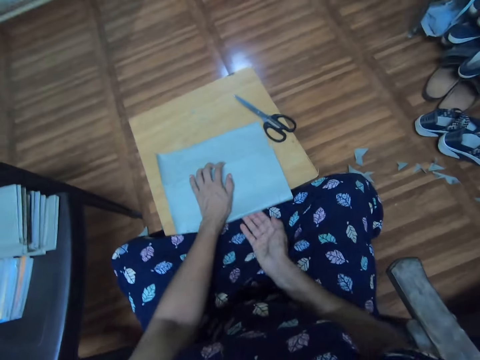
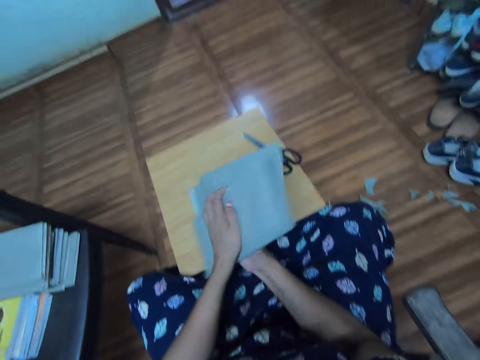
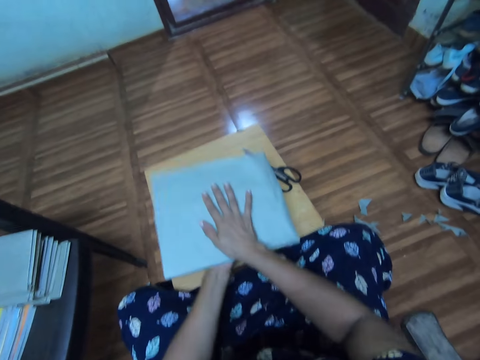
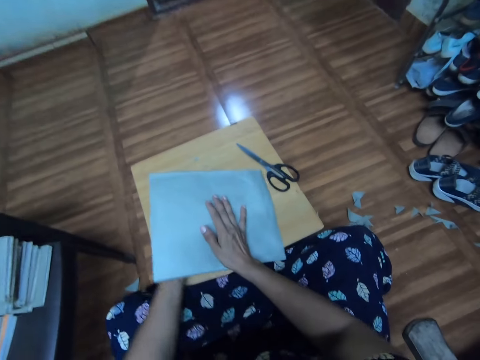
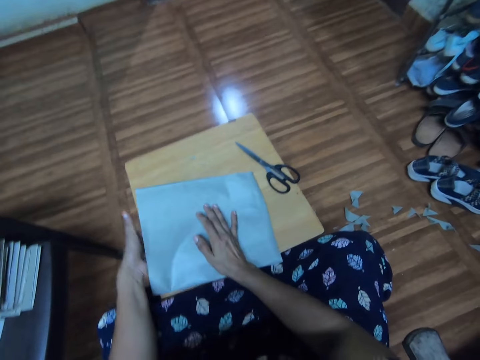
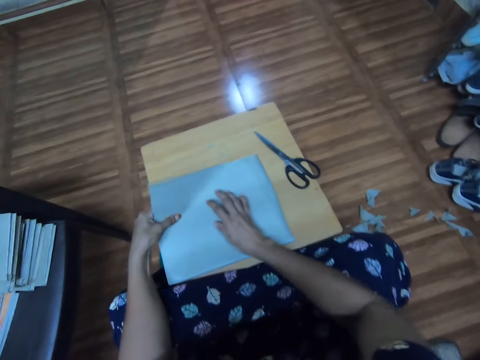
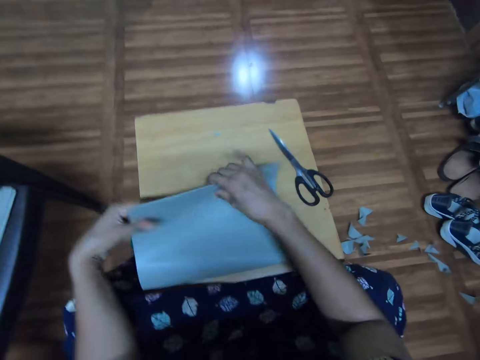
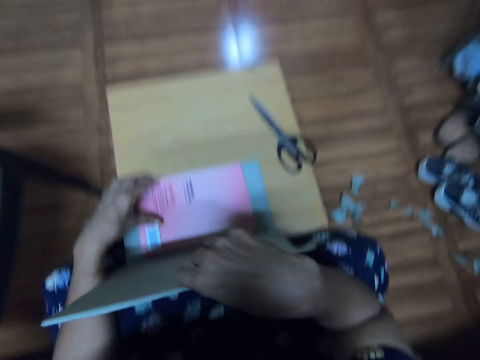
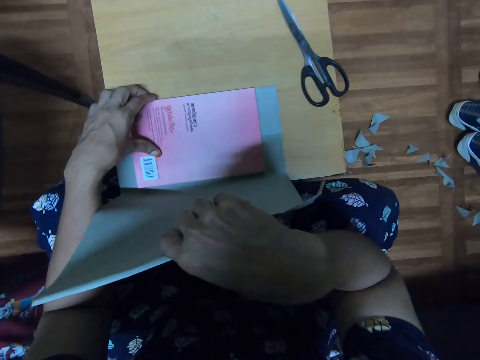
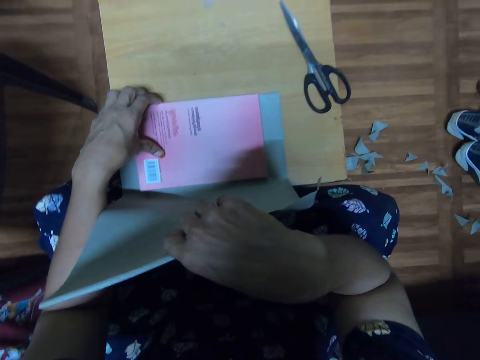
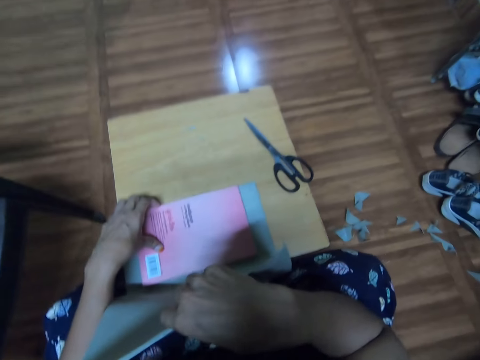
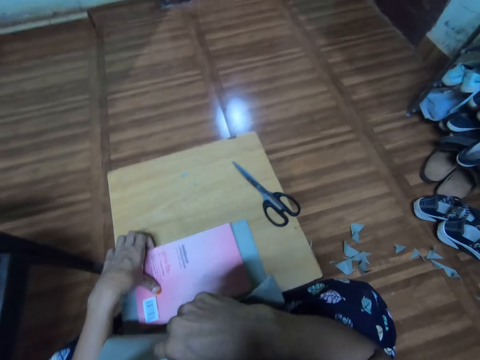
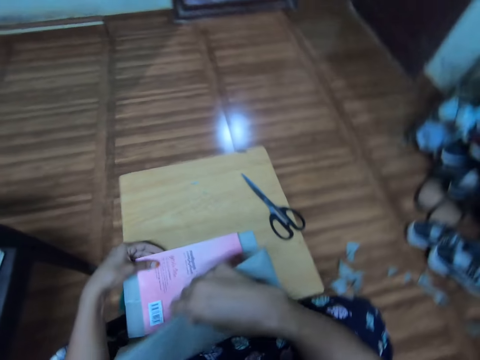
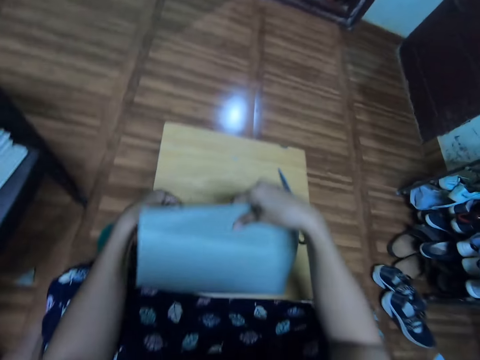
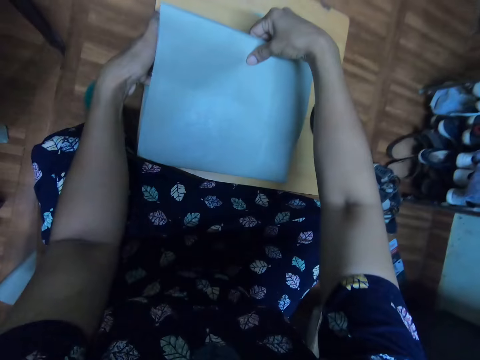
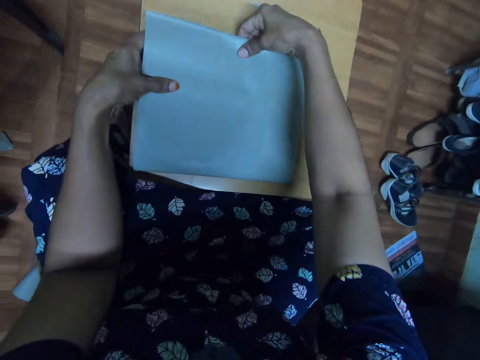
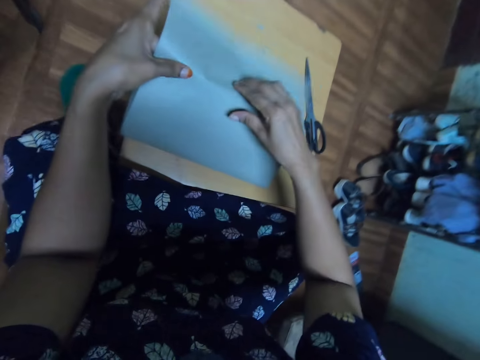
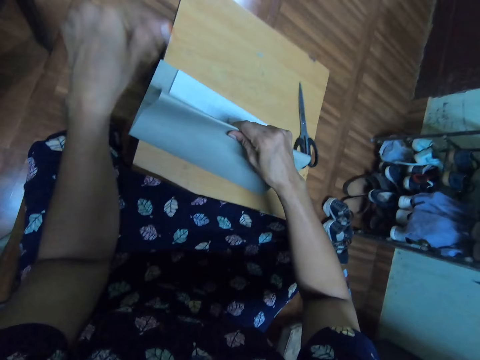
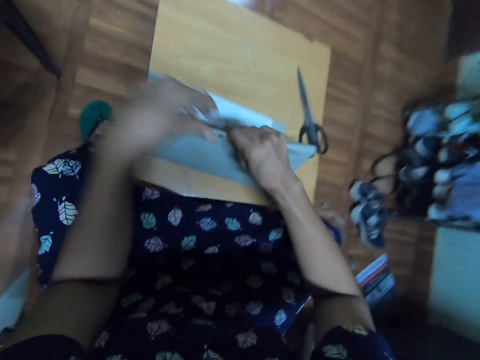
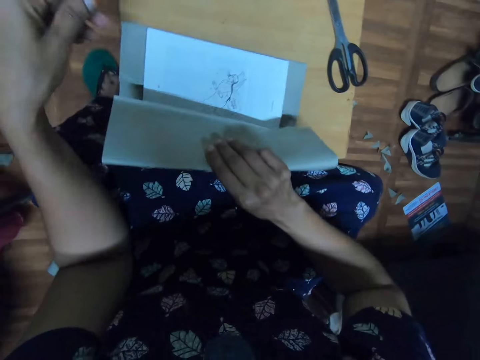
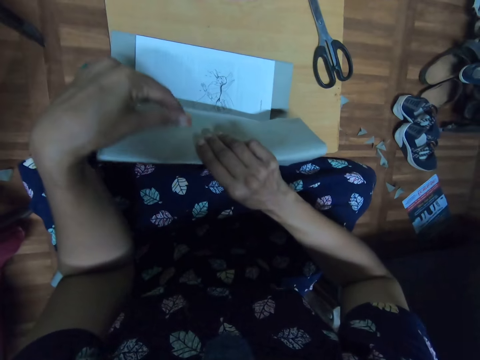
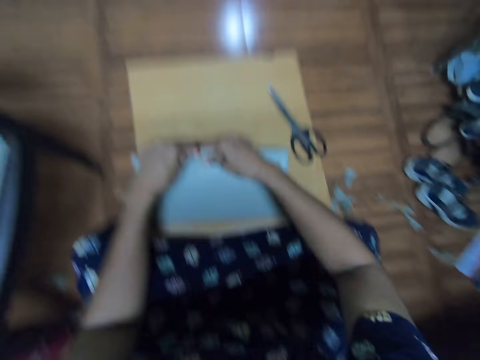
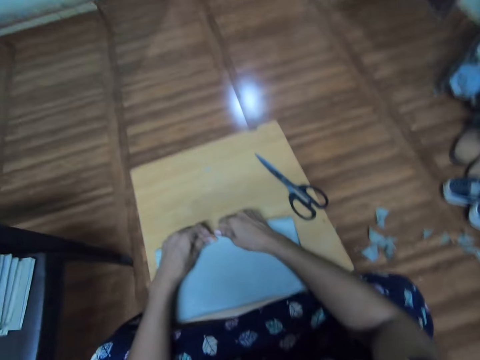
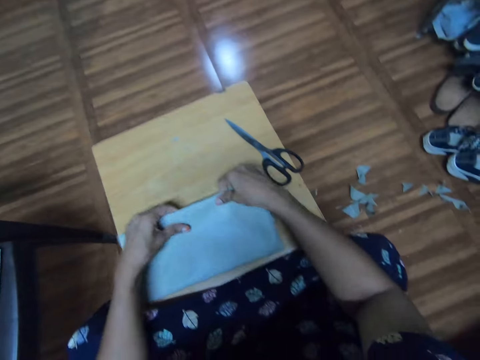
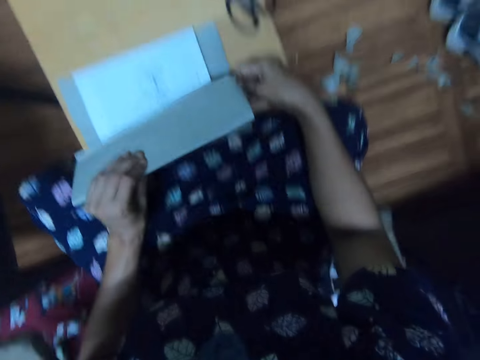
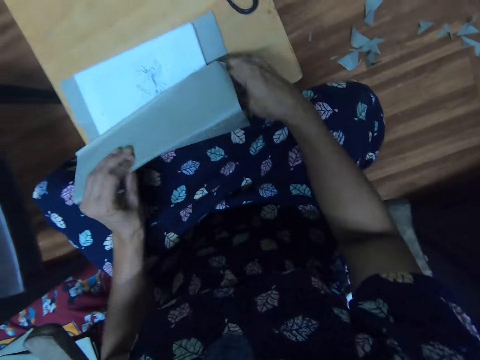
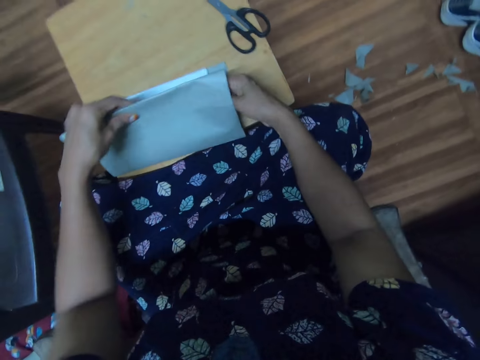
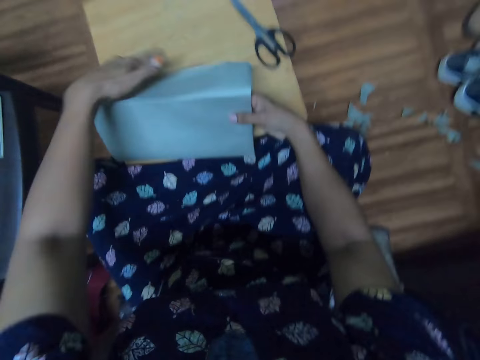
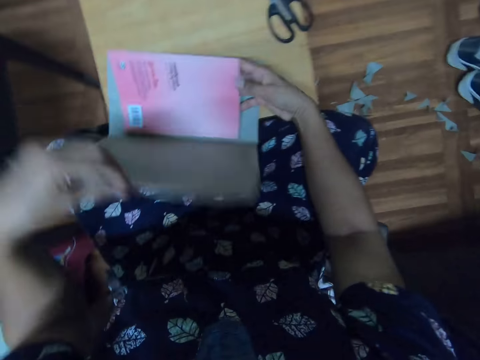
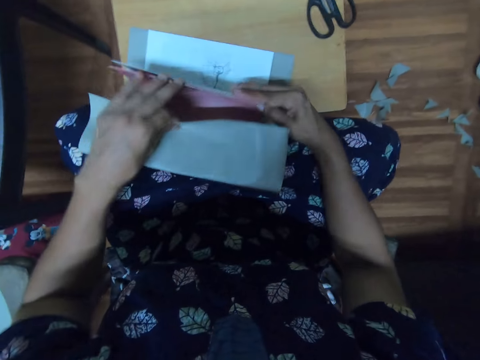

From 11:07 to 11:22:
The camera wearer flips a book on a table. They lift a piece of paper. They adjust the book on a paper cover. They adjust the paper cover on the book. They cover the book with the paper. They look into the book. They fold the paper cover. They lower a book cover. They adjust the paper cover on the book. They straighten the piece of paper. They open the book. They uncover the book.

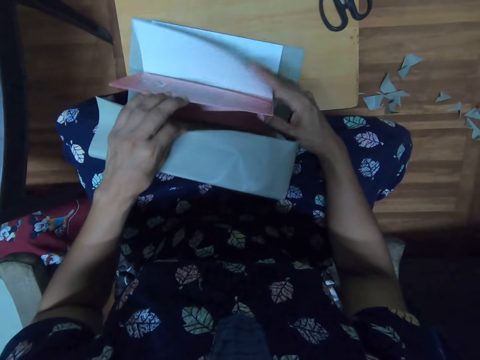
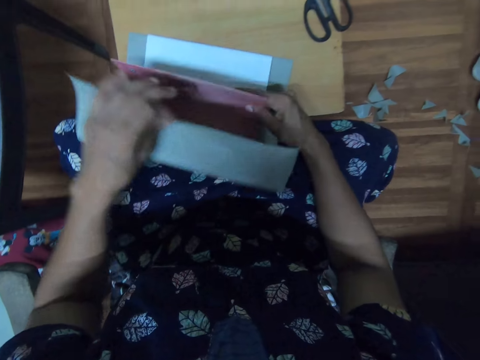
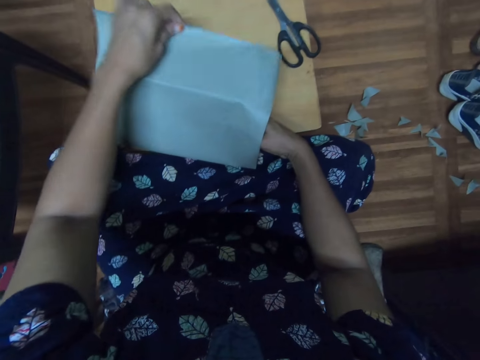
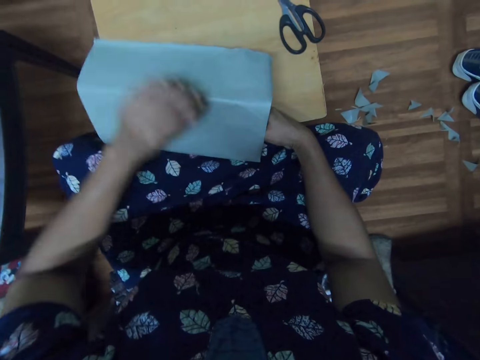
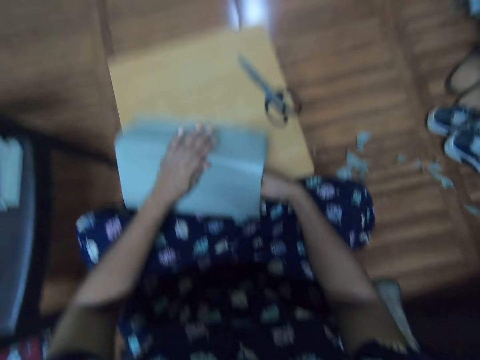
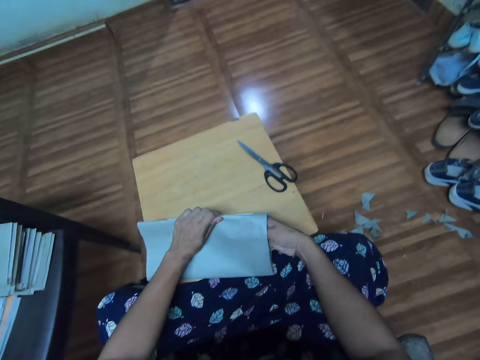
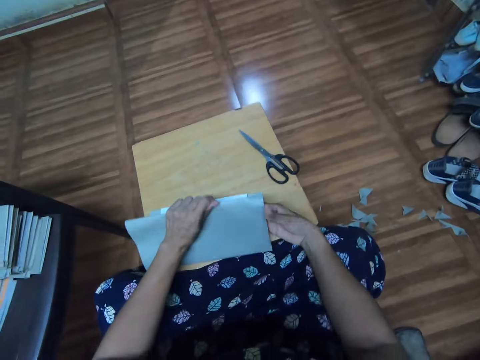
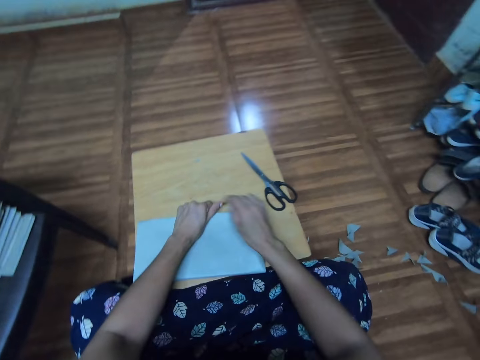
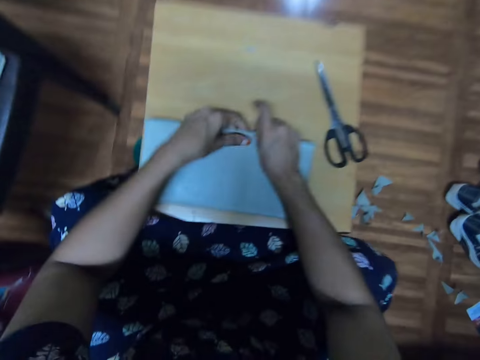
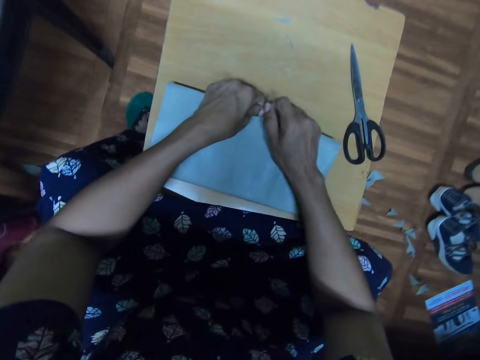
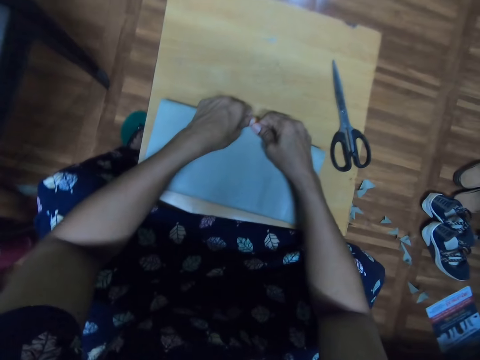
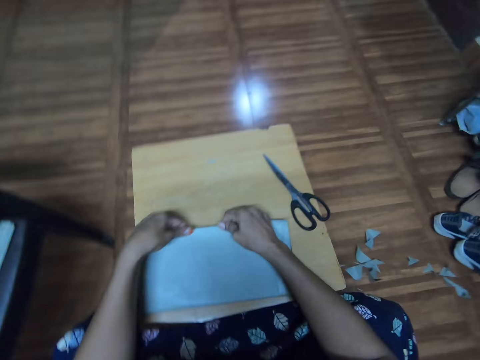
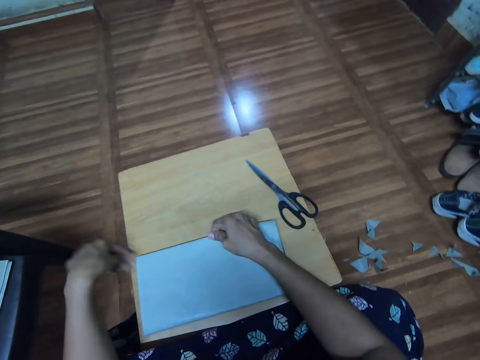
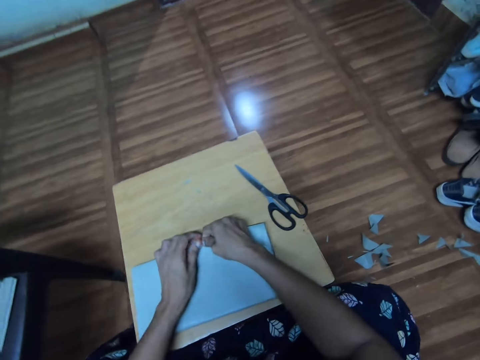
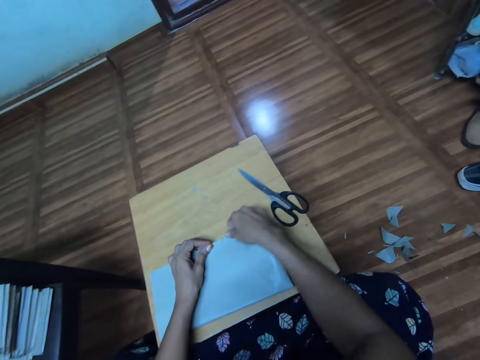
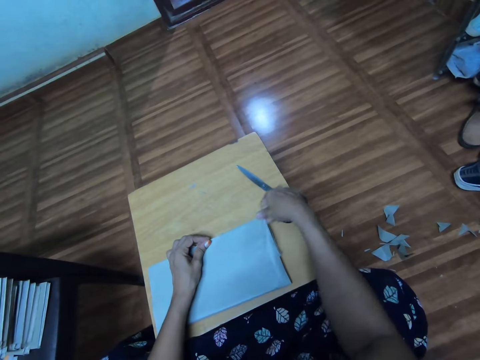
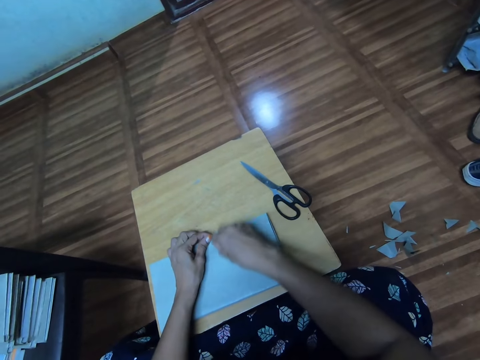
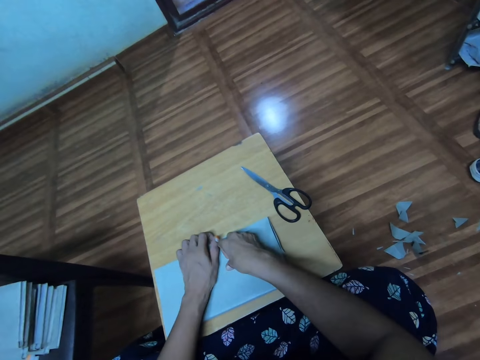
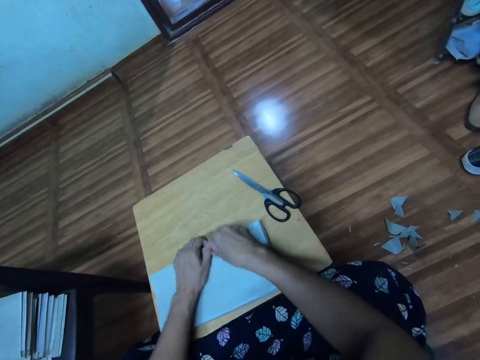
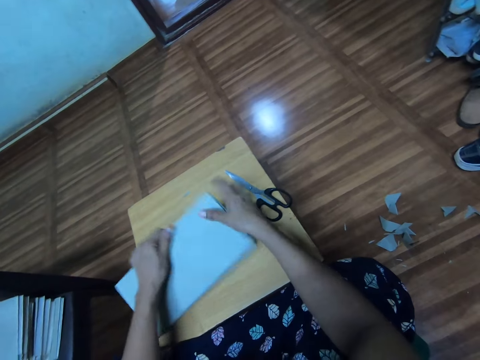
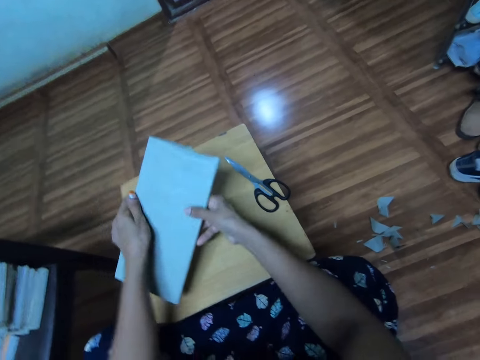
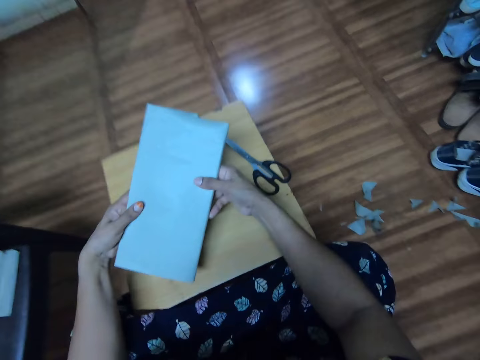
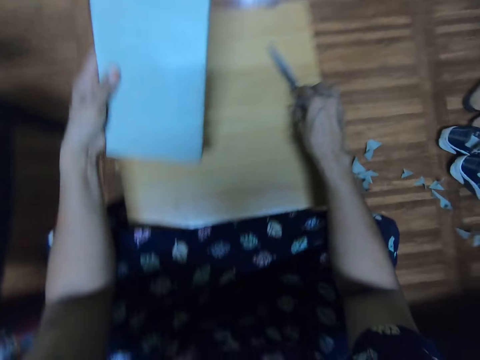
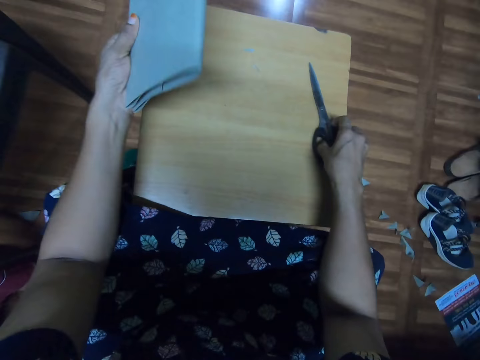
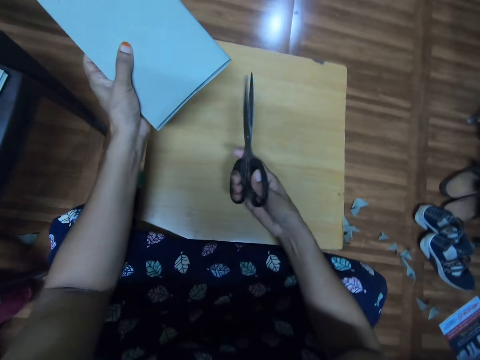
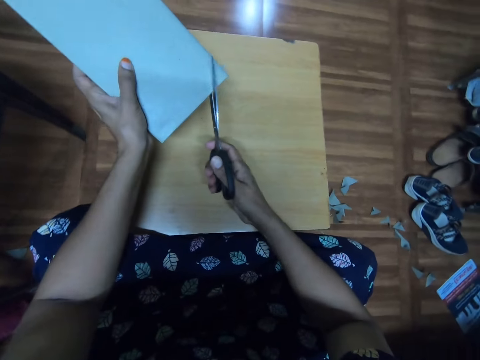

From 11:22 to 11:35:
The camera wearer adjusts a book on a paper cover. They flip some pages of the book. They cover a book cover. They fold the paper cover. They straighten a piece of paper. They adjust the paper cover on the book. They pick up the book. They pick up a pair of scissors.
